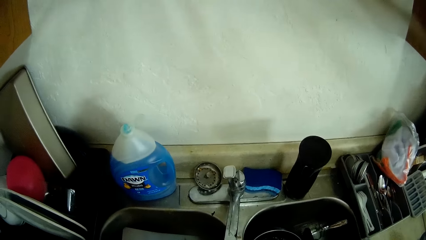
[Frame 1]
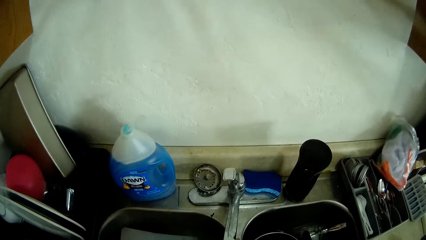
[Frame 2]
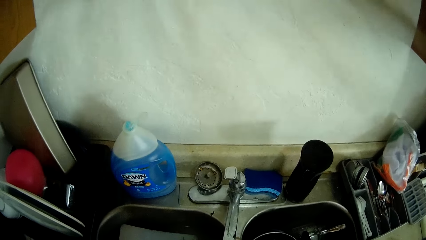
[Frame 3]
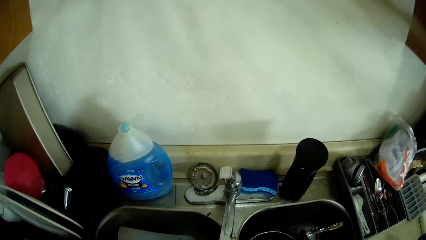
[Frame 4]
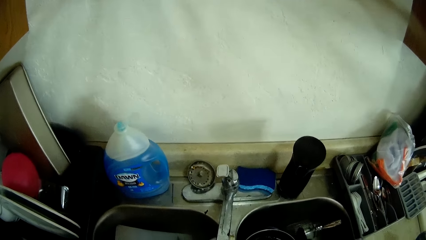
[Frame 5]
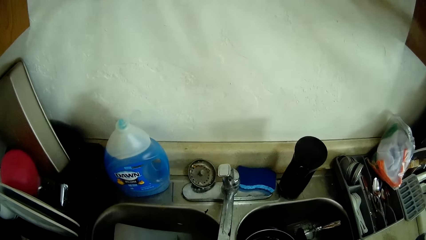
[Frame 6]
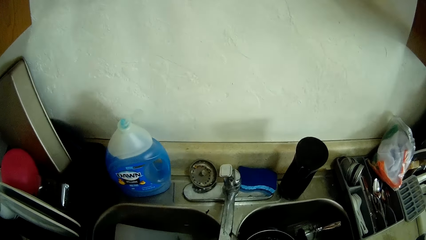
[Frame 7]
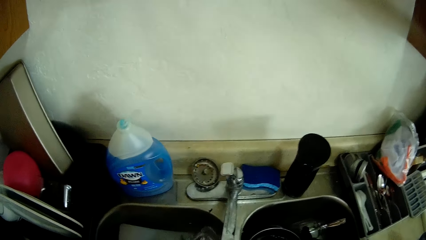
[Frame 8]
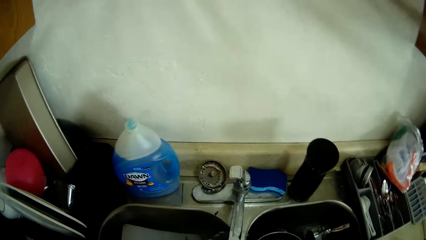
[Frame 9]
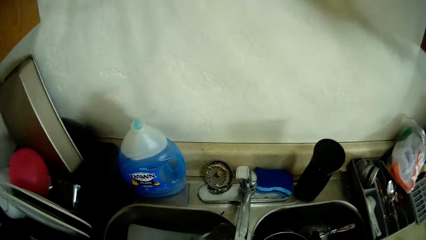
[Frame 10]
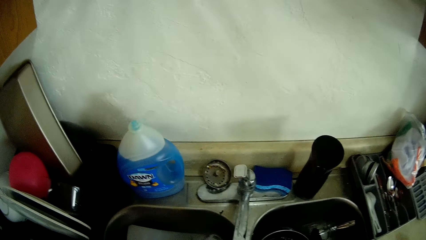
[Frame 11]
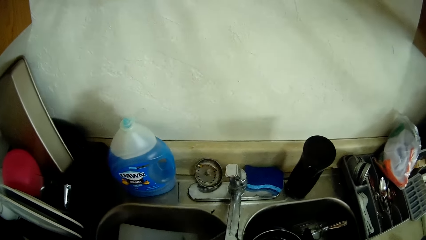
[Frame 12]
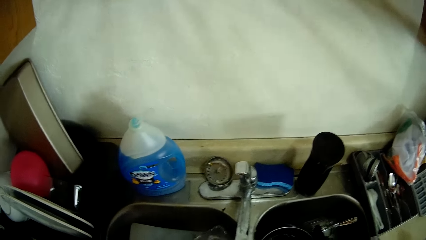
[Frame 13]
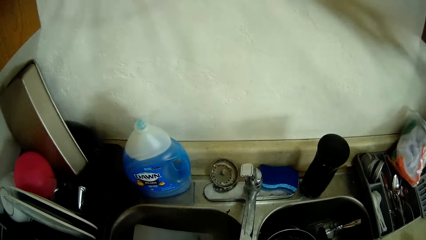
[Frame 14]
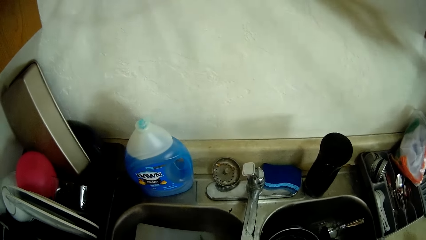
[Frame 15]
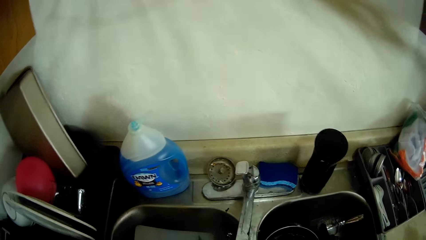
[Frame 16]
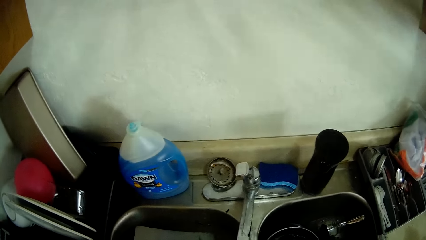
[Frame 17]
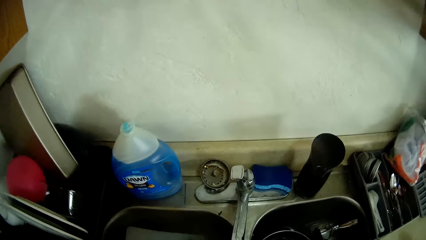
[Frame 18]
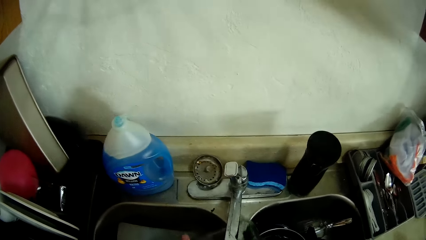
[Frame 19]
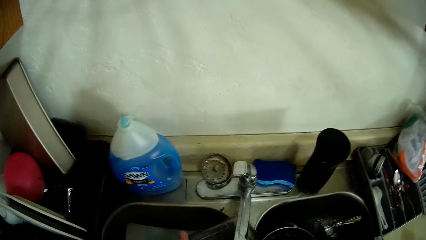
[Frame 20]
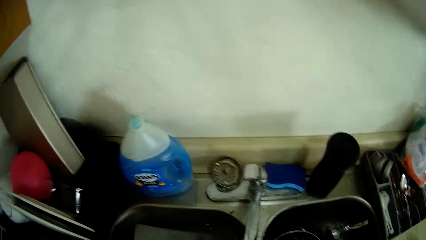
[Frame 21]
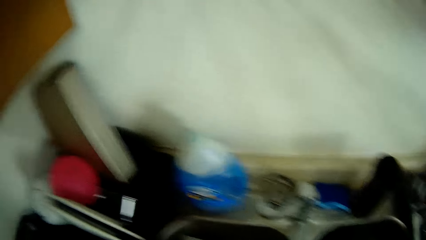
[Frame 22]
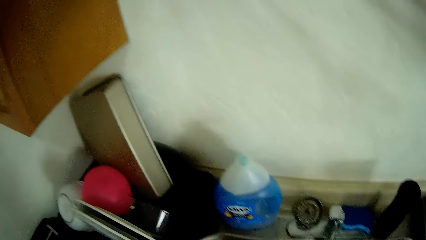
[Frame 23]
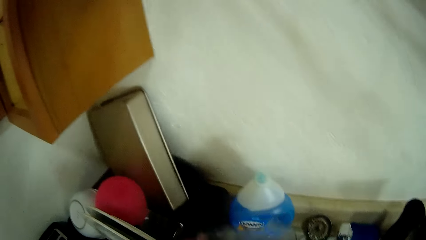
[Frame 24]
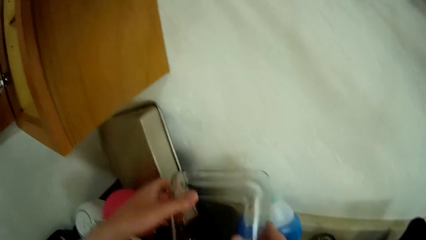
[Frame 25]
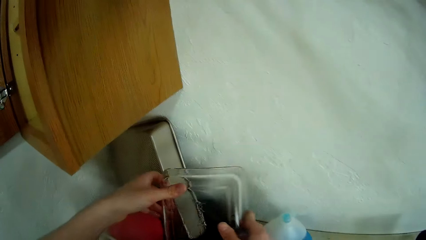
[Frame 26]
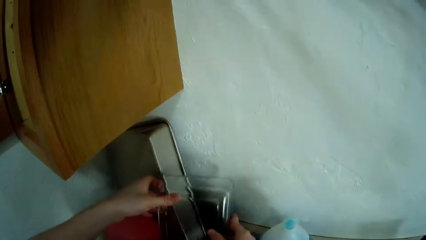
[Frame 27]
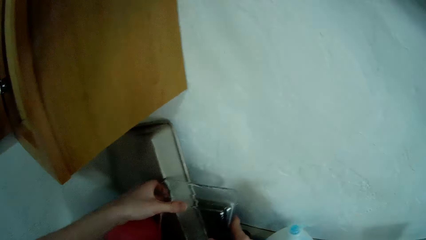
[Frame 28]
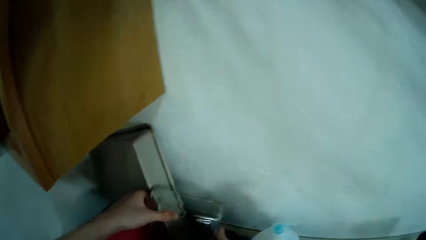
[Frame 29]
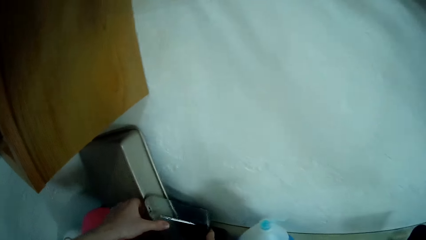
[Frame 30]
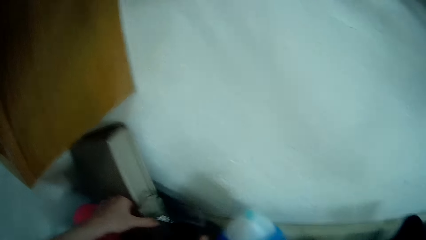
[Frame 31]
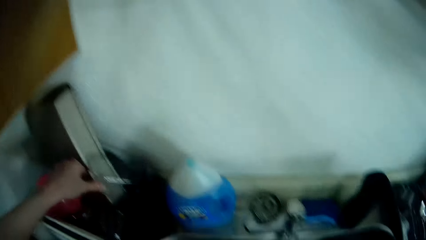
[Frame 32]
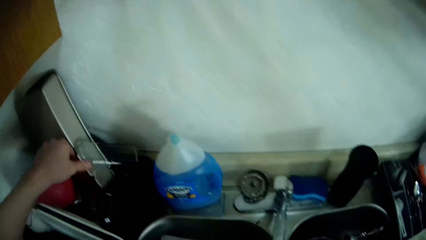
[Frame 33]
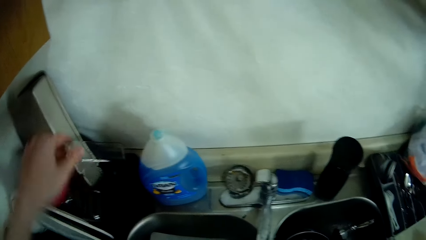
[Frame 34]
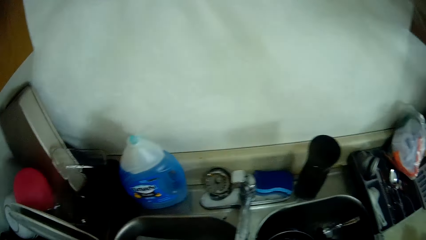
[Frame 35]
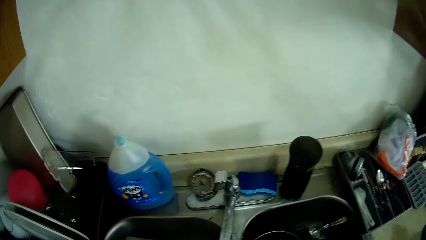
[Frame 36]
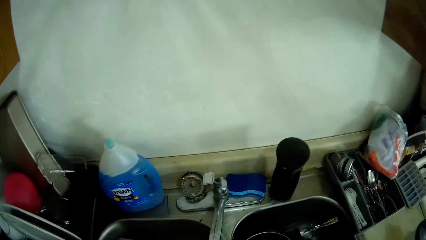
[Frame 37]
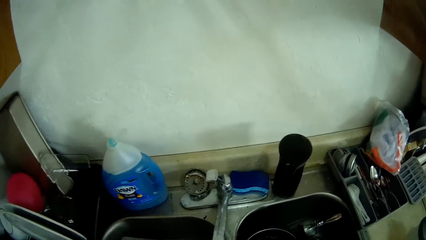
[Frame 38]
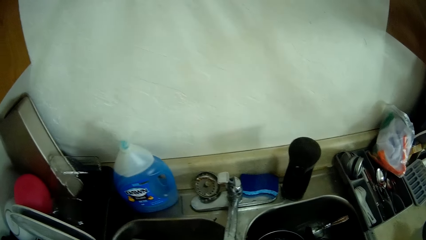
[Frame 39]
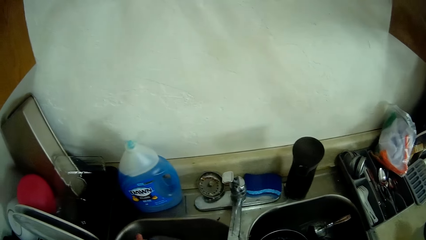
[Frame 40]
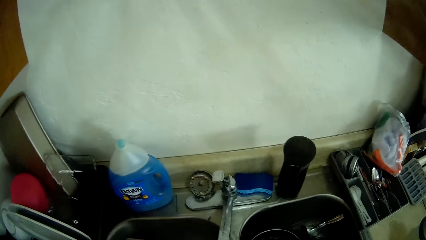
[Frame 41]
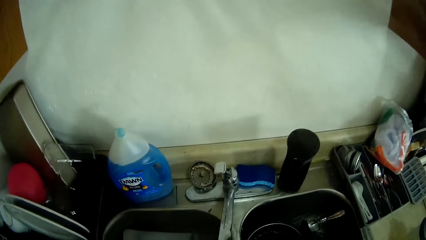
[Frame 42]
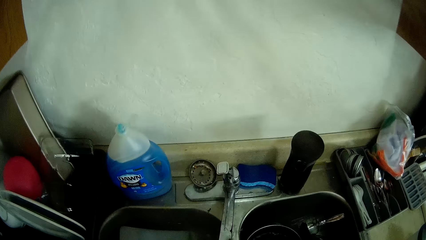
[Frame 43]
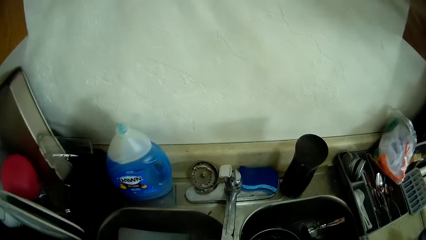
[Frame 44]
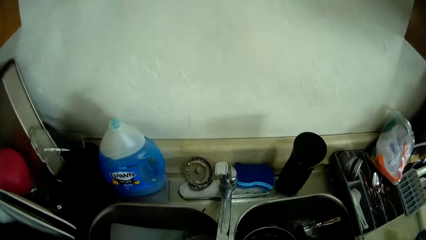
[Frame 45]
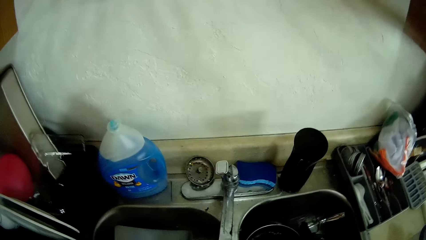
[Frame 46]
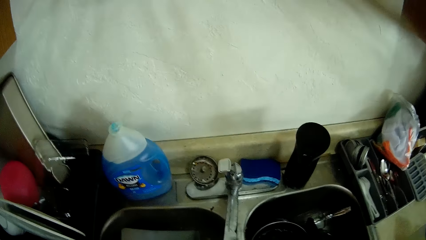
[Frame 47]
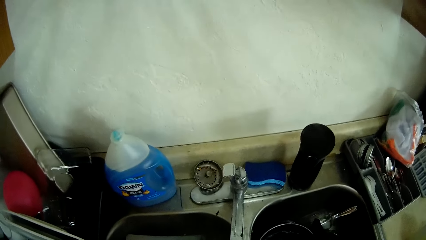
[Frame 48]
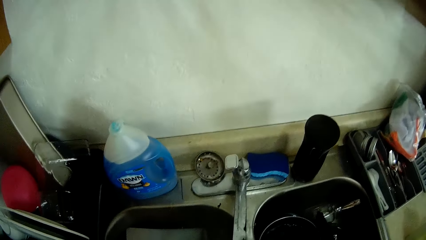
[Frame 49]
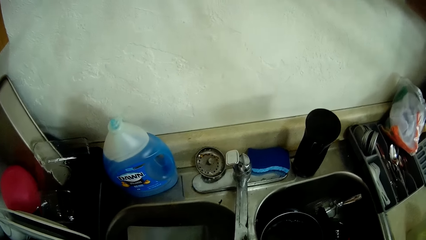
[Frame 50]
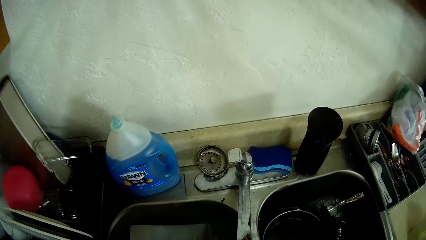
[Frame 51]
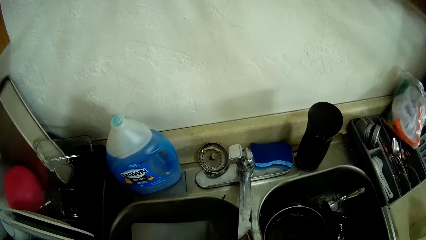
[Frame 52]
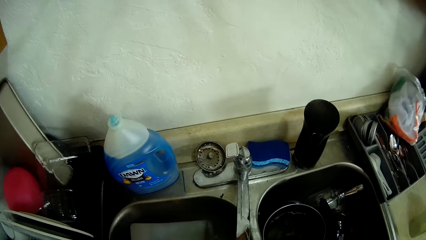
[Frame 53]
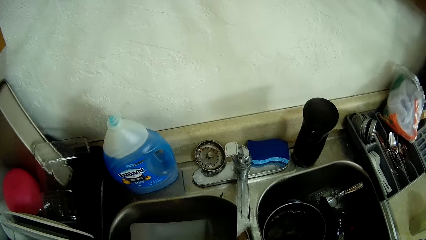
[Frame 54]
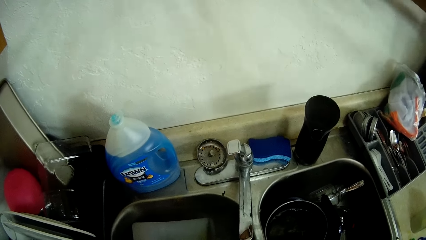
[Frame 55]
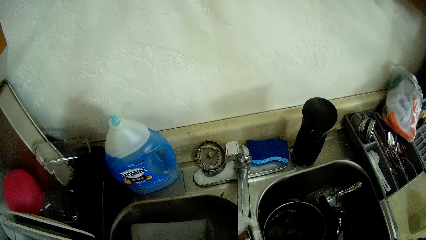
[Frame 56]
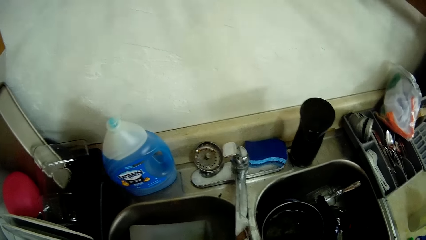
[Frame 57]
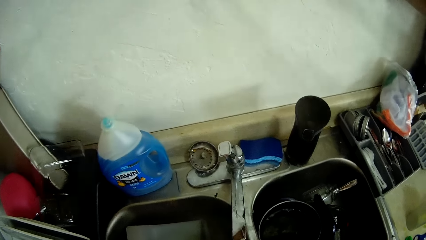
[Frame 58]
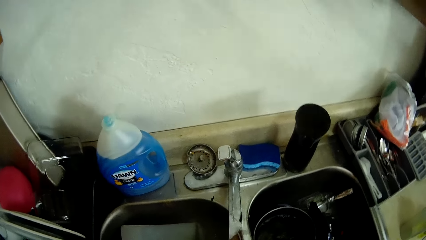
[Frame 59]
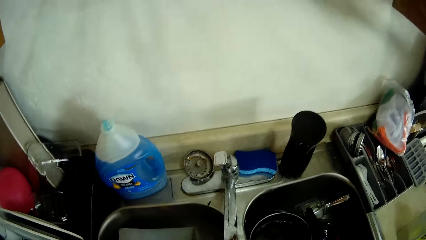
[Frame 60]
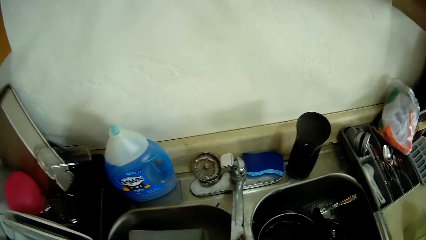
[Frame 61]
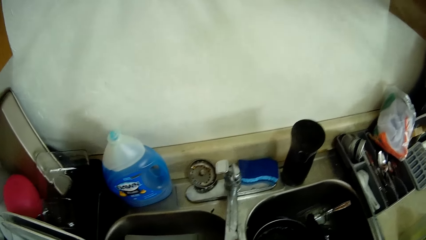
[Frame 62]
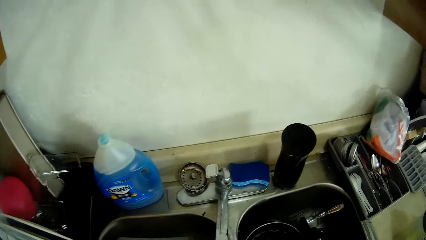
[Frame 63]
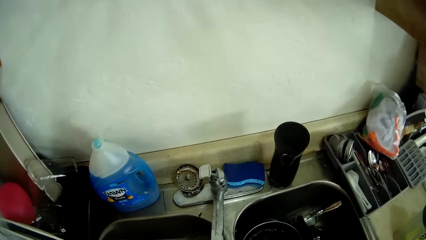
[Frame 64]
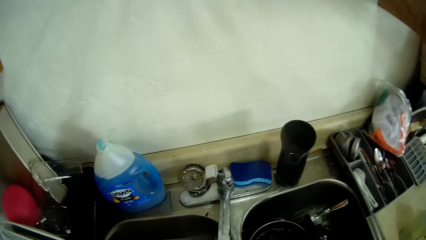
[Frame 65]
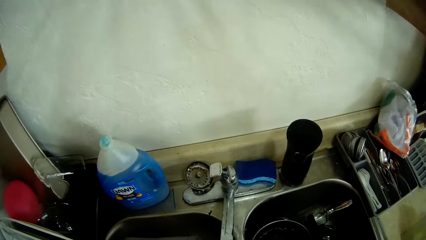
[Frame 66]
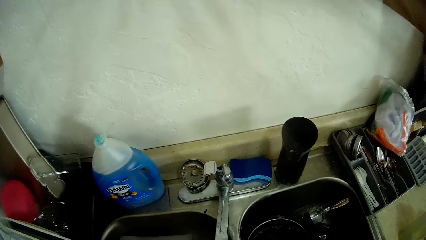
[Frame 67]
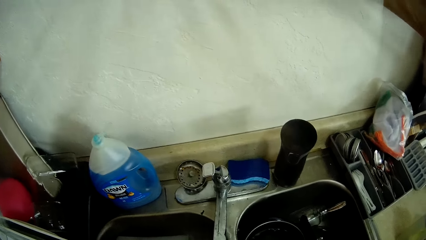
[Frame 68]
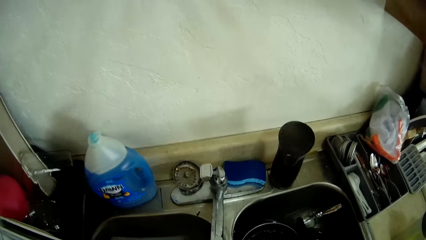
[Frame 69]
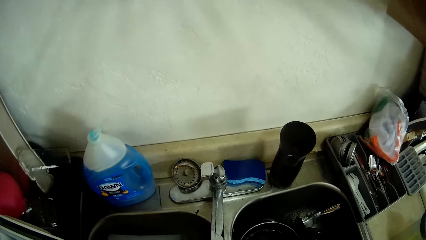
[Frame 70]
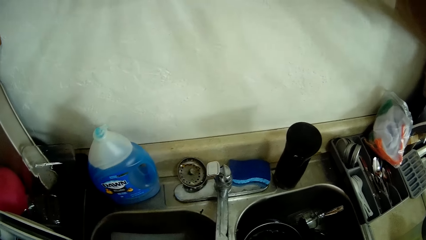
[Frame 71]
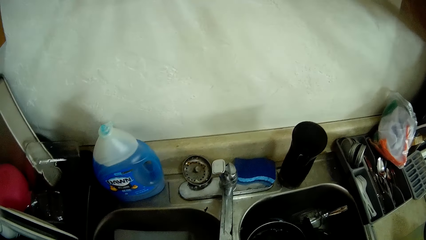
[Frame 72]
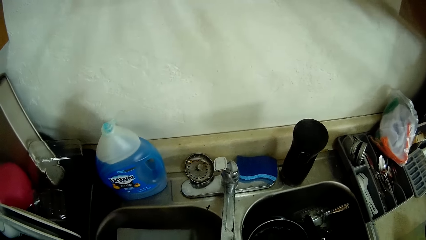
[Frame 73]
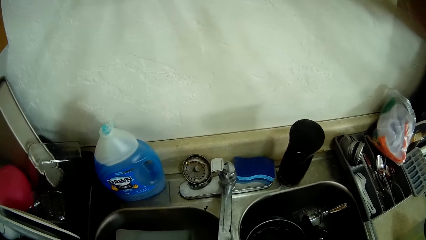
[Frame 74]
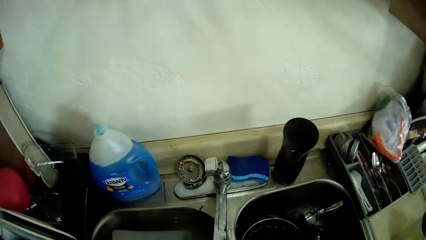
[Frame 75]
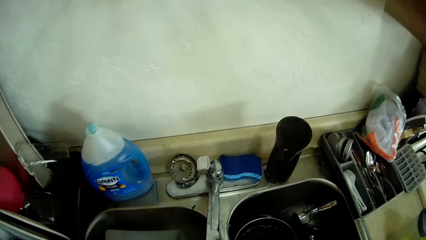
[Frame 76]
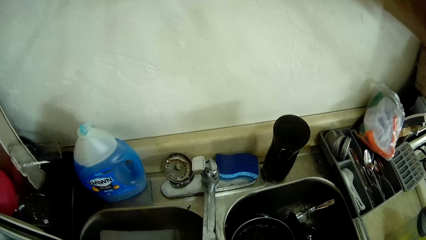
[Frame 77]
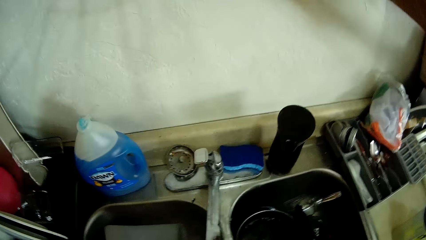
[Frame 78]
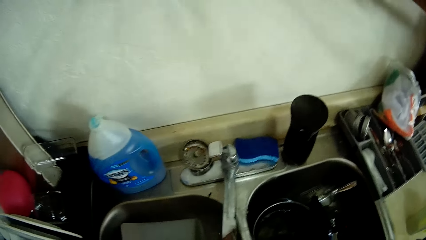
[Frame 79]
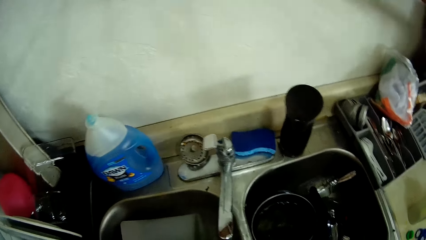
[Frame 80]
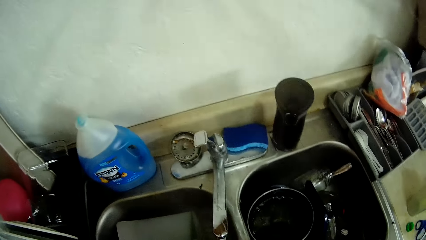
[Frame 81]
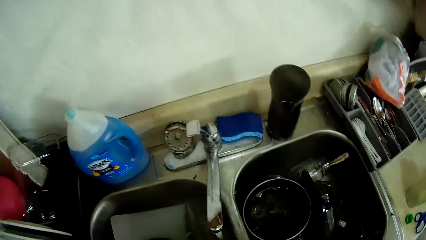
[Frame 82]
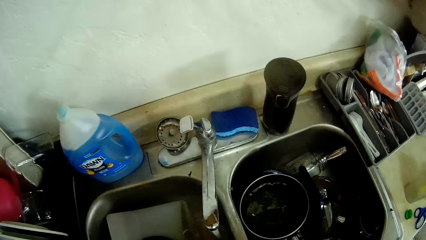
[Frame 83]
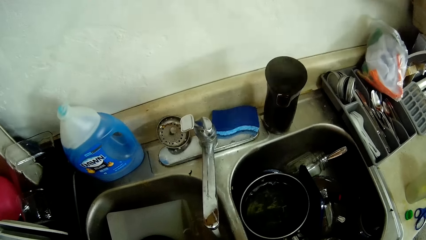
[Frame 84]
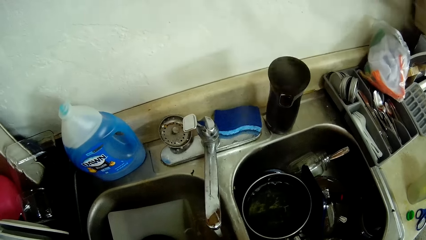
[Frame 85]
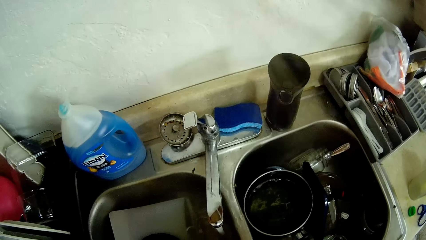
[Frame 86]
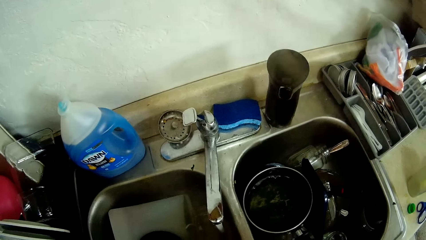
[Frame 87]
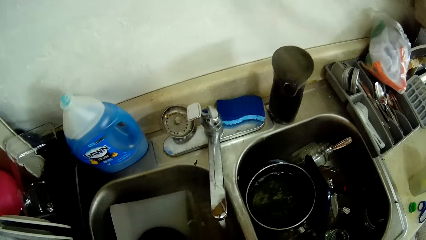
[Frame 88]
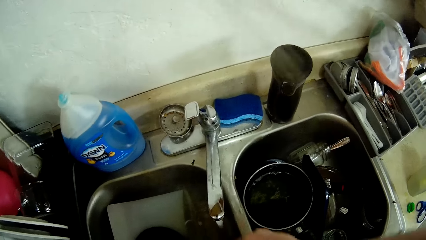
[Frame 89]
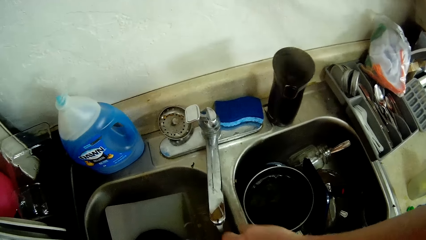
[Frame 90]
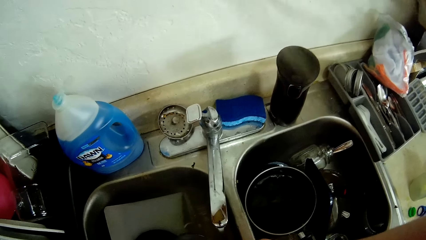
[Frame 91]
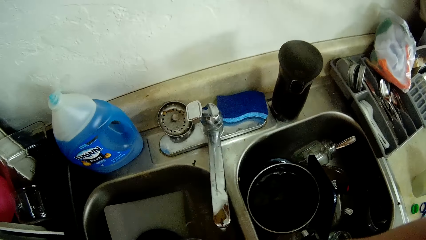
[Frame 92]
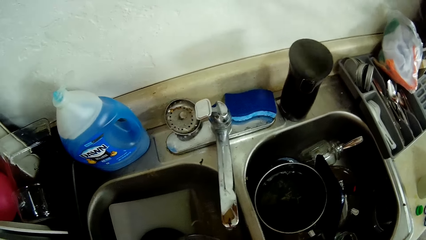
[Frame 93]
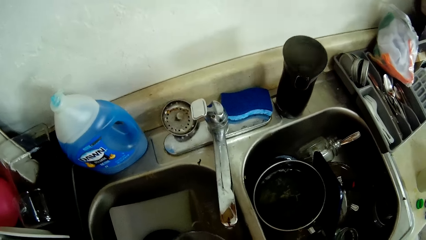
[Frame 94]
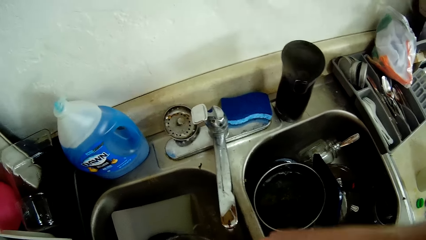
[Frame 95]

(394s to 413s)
The camera wearer rinses a platter with running water from a tap. They place the glass tray onto the kitchen worktable in a utensils rack with both hands. They look around a kitchen. They clean a plate with a scrubber.
